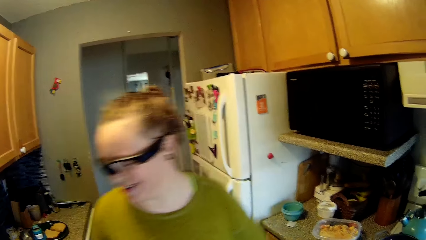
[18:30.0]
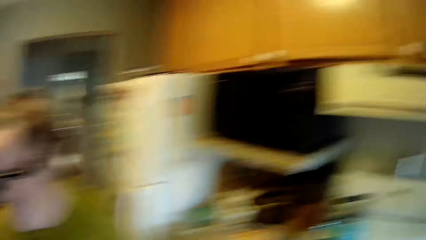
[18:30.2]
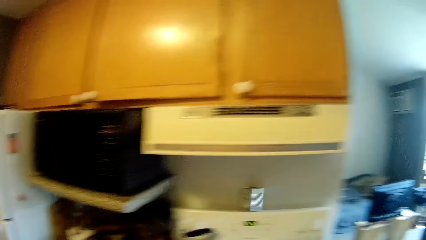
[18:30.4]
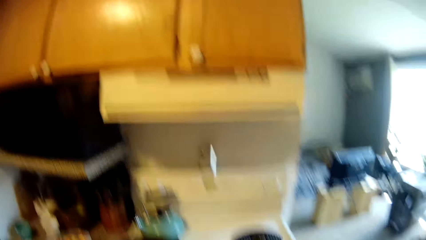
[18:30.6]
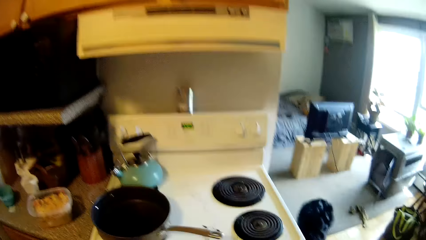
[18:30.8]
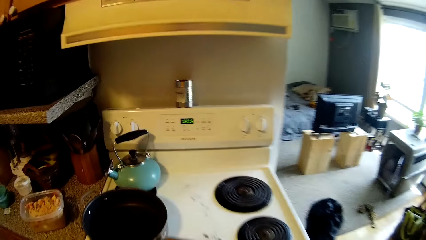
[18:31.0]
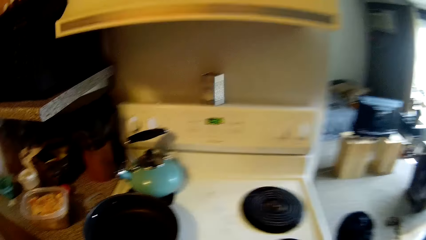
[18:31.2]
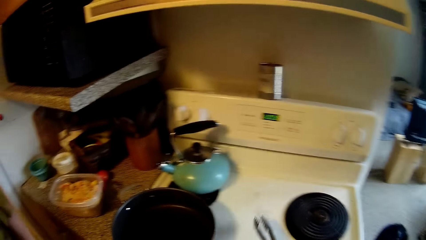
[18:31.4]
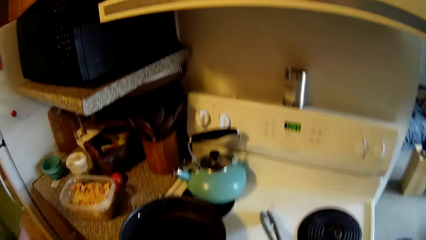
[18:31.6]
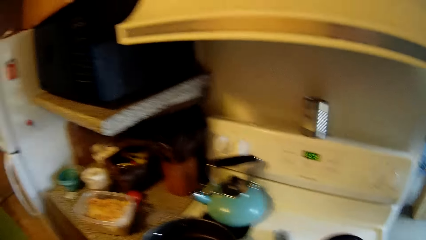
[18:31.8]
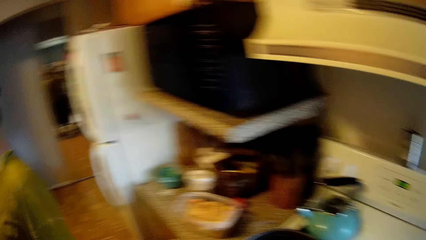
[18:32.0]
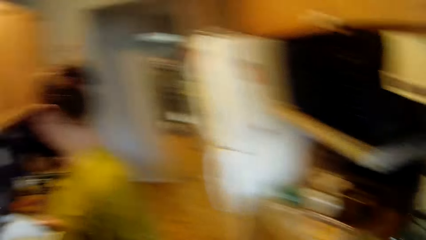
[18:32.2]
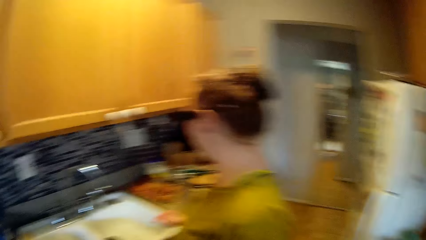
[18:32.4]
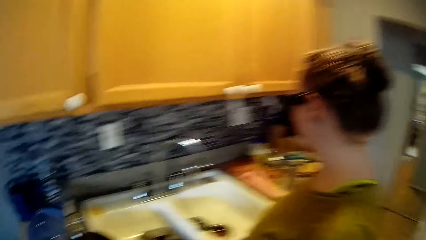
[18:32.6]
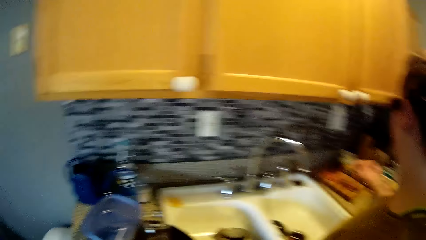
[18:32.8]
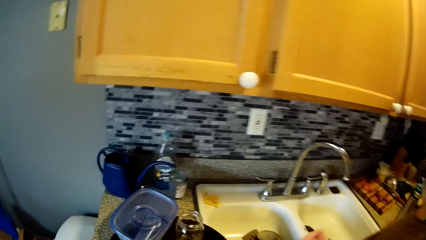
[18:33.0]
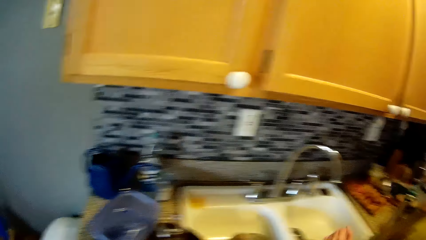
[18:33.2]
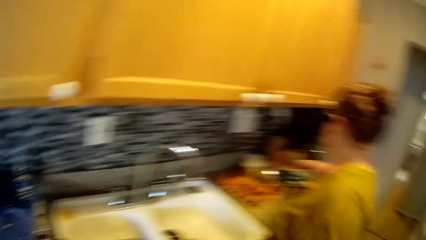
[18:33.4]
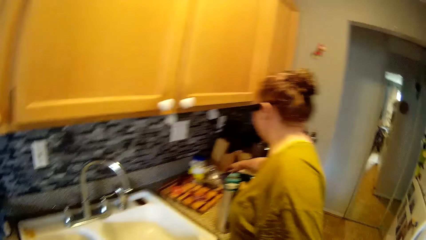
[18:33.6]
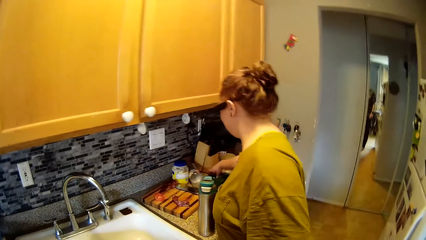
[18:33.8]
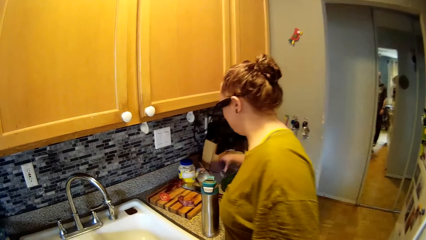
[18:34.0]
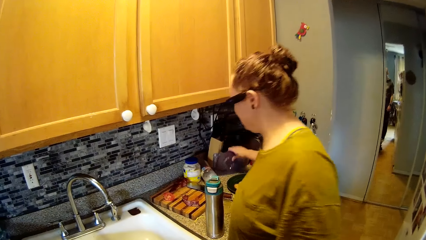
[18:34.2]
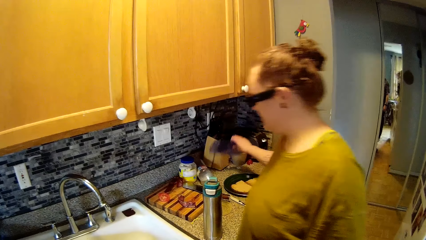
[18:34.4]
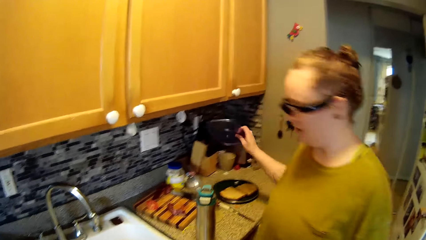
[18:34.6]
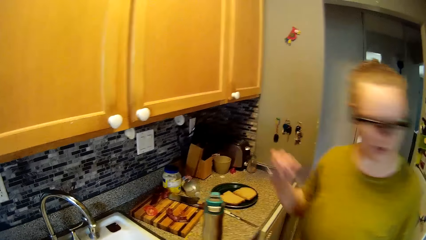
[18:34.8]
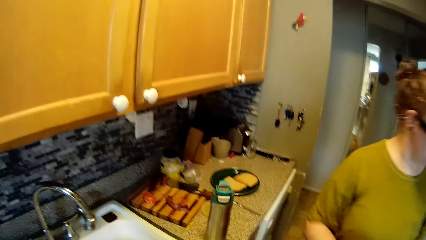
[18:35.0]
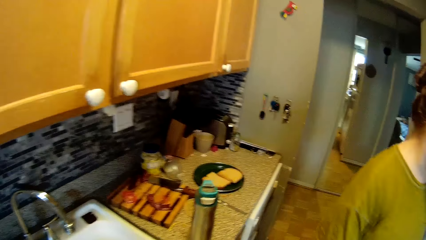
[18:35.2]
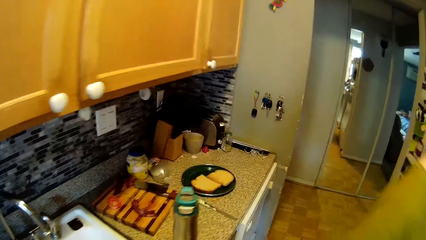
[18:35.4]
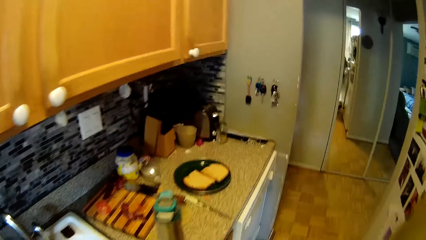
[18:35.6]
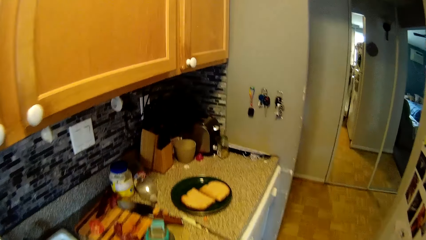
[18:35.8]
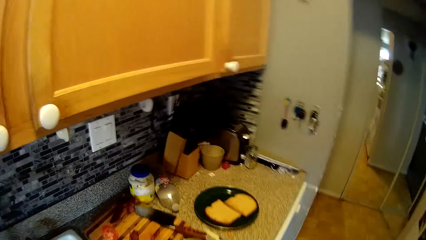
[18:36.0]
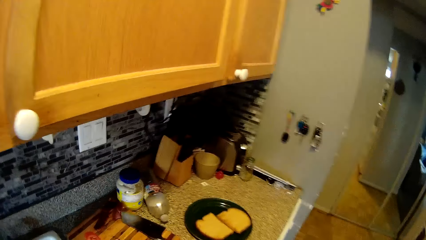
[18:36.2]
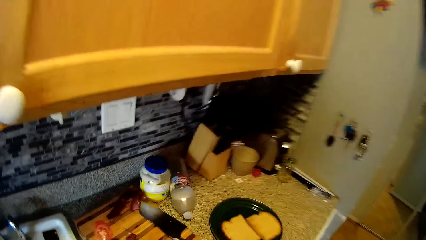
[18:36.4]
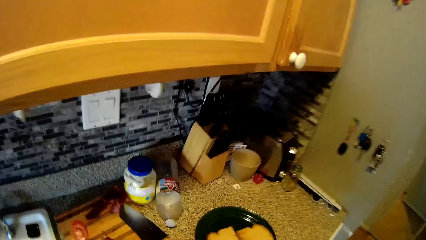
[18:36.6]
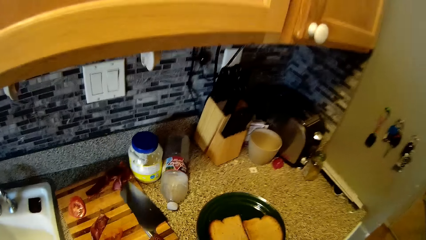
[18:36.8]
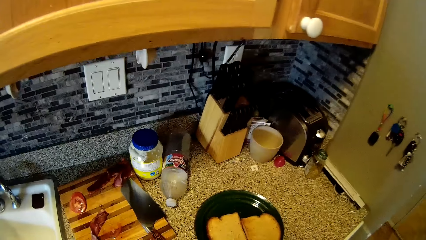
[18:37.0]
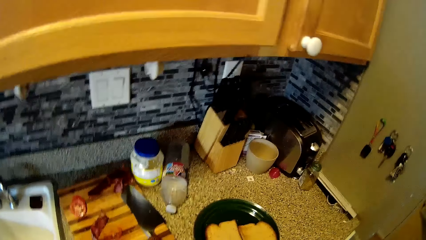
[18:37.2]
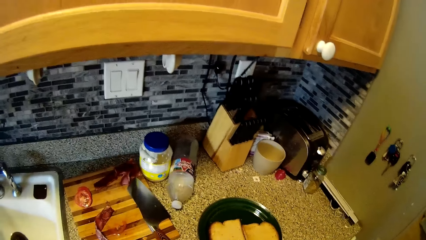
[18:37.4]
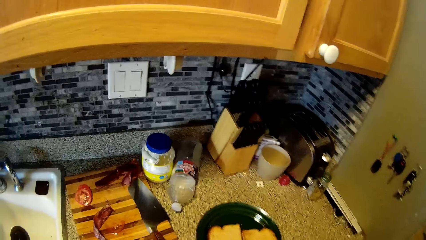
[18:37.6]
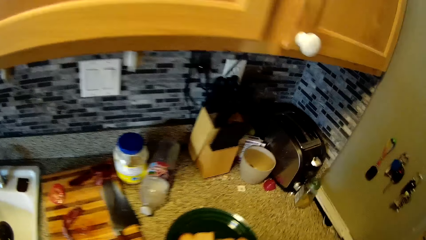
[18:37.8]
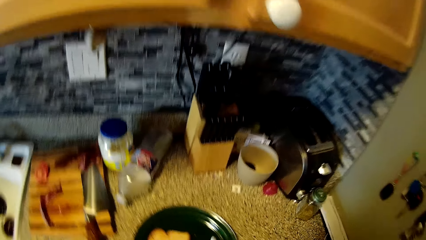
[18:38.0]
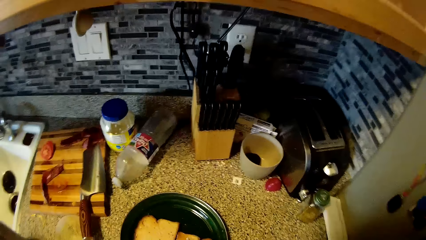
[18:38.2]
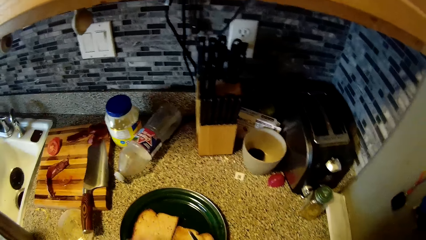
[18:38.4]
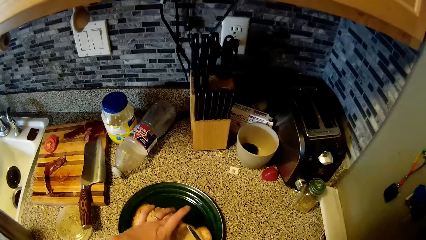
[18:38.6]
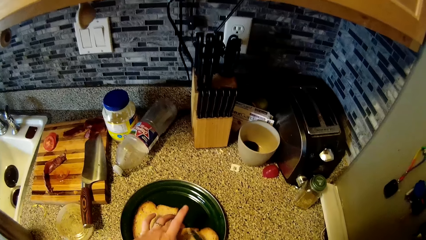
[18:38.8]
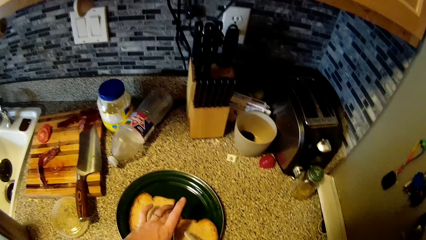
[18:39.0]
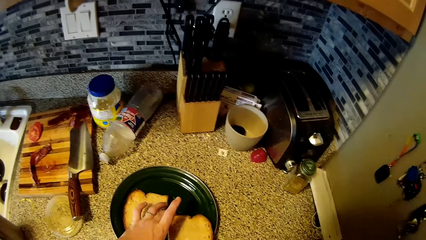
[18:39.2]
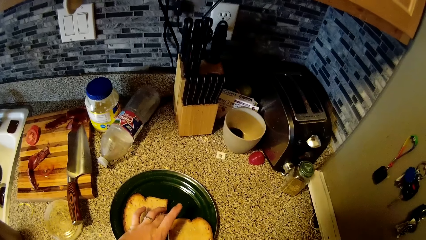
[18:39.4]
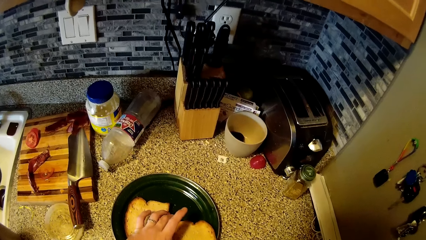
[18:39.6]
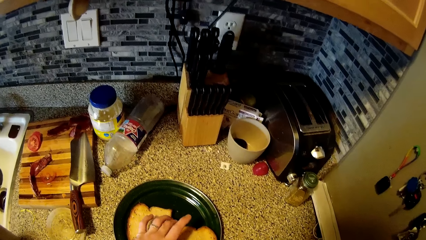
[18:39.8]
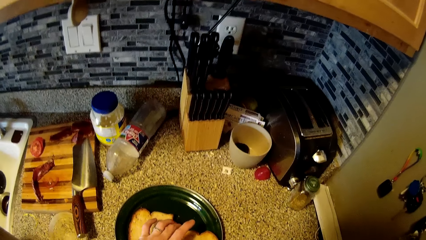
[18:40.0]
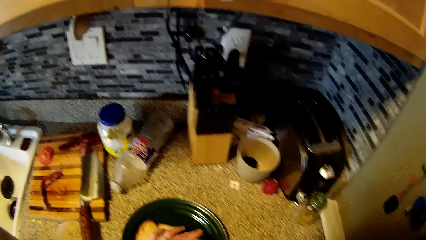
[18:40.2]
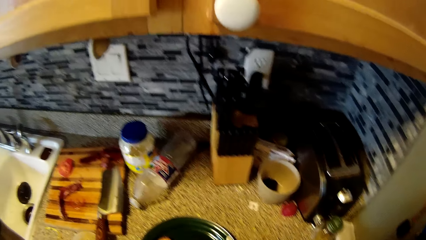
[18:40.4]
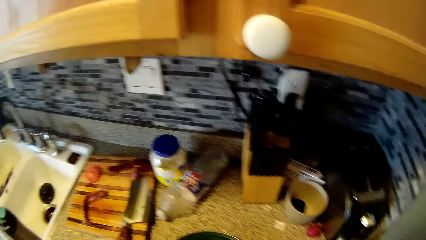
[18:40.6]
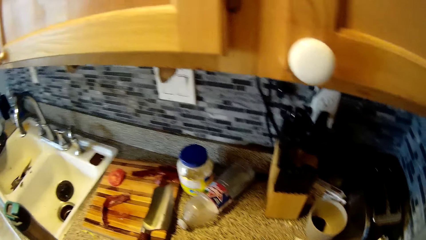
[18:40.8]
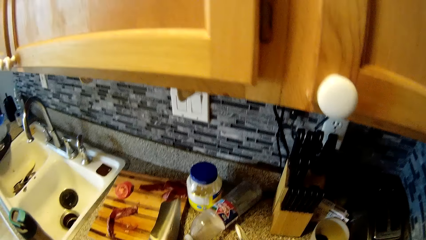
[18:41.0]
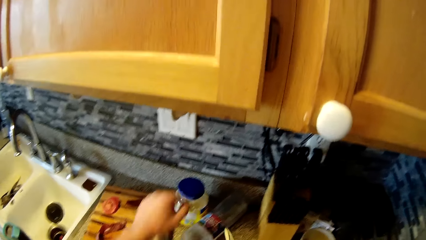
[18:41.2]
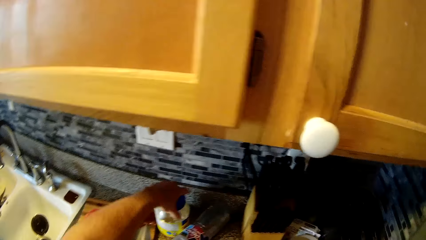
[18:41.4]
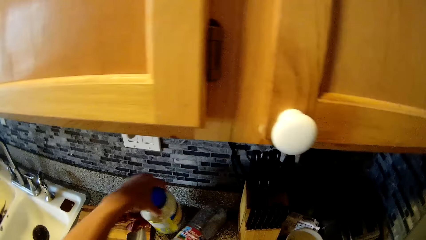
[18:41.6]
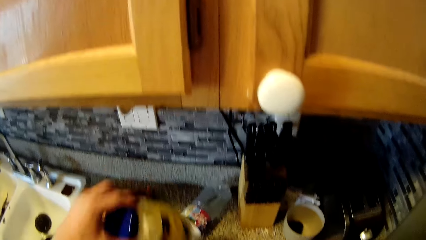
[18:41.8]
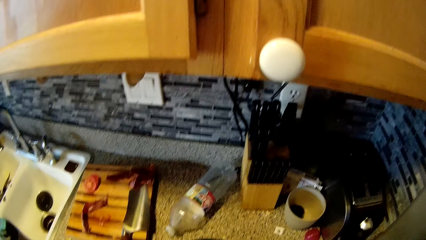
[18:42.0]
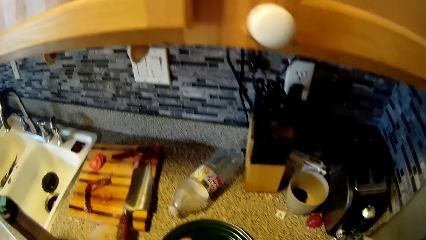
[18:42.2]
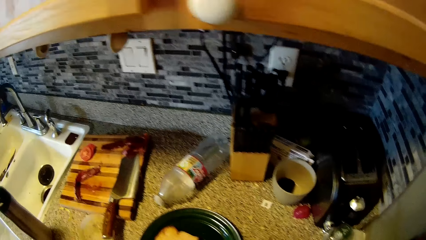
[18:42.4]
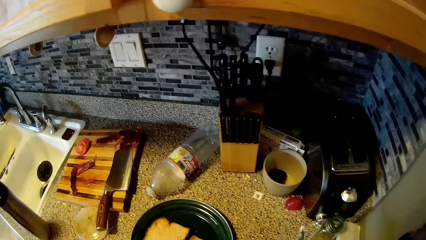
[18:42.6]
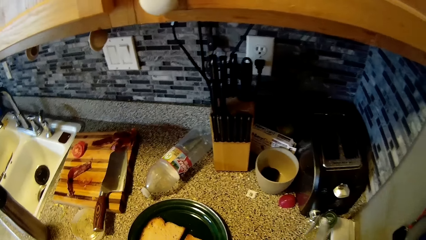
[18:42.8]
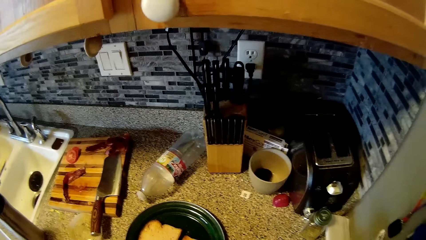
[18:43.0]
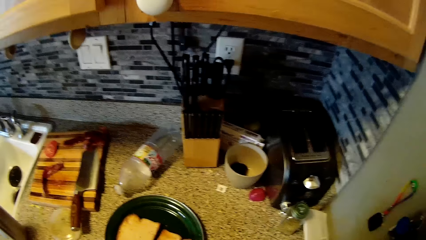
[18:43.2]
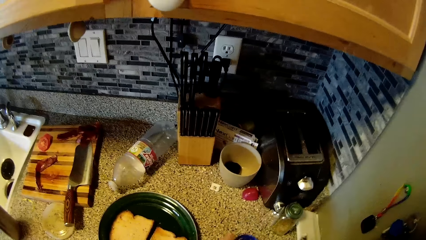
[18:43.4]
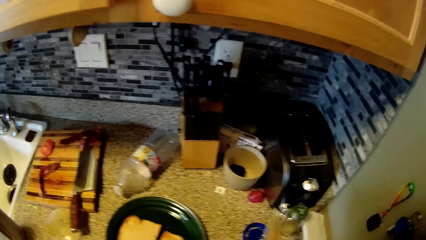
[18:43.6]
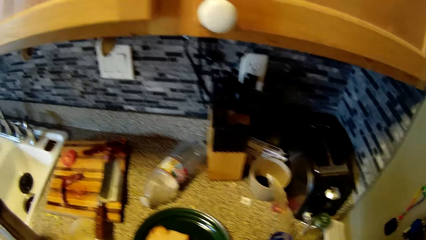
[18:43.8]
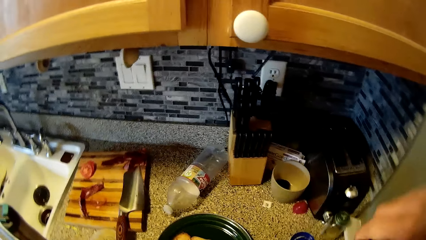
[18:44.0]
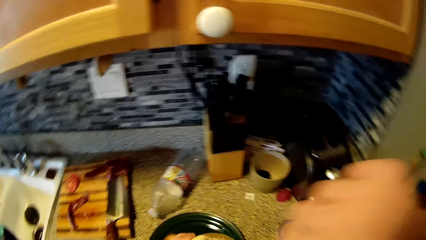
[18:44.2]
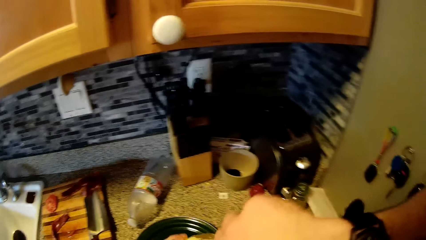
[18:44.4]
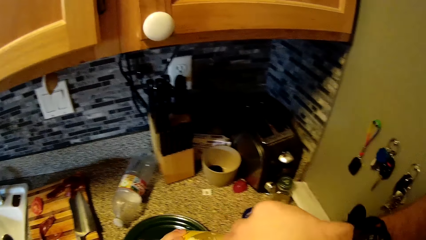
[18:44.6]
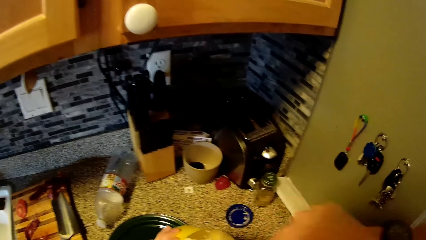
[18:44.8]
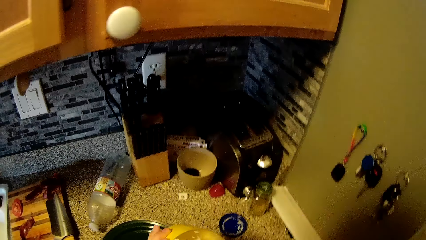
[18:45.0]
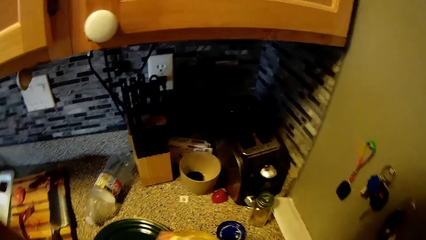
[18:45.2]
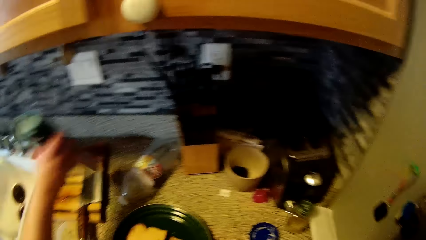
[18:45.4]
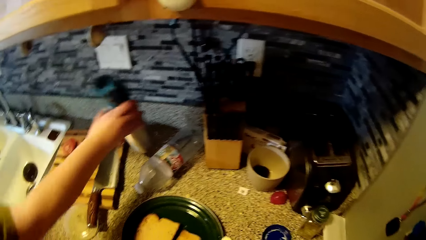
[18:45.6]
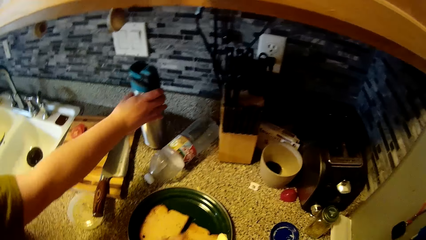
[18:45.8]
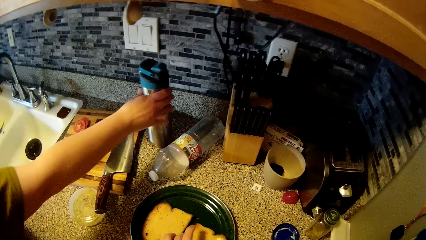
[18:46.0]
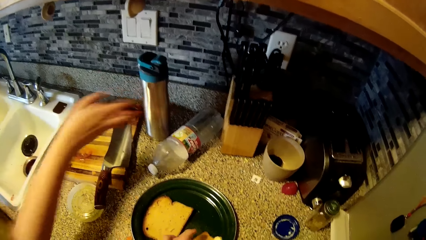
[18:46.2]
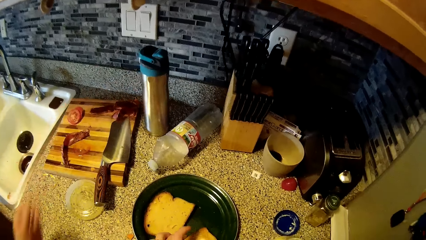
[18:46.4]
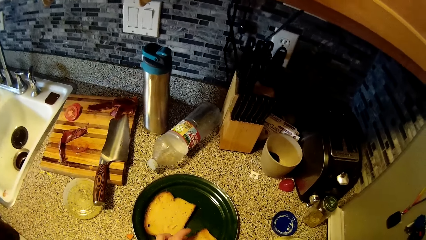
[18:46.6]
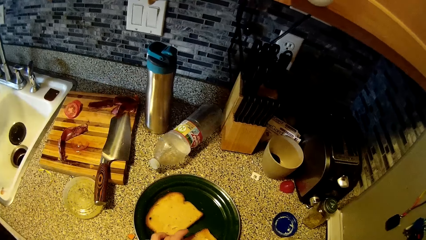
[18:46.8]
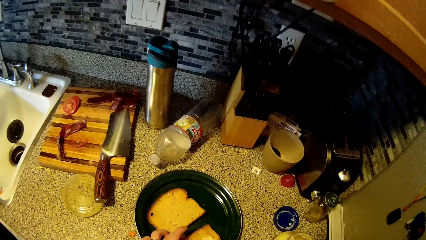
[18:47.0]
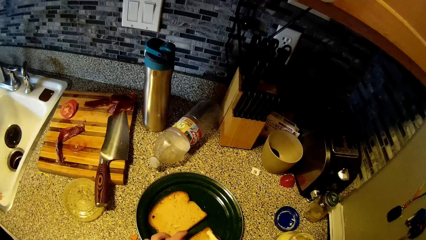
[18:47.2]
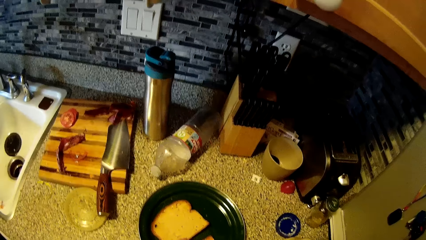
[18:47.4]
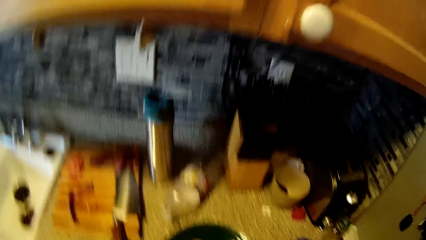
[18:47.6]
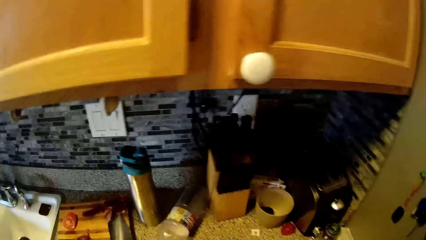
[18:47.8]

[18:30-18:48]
The camera wearer talks to the woman. He walks round the kitchen. The woman replies to the camera wearer. The camera wearer drops the stainless kitchen tong in his right hand on the cooker. The woman picks up a plastic cover lid on the kitchen countertop with her right hand. The camera wearer butters the toast on the green ceramic plate on the kitchen countertop with a table knife in his right hand. He picks up slices of bread. He talks to the woman. He picks up a mayonnaise jar on the kitchen countertop with his left hand. The woman replies to the camera wearer. The camera wearer drops the lid of the mayonnaise jar on the kitchen countertop with his left hand. He puts the table knife in his right hand into the jar of mayonnaise. The woman drops a stainless flask on the kitchen countertop with her right hand. The woman talks to the camera wearer. The camera wearer butters the toast on the green ceramic plate on the kitchen countertop with the table knife in his right hand.
